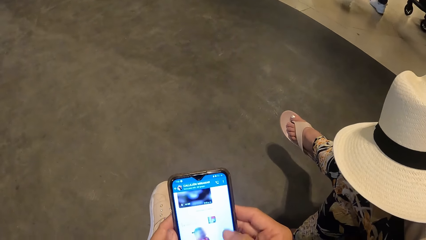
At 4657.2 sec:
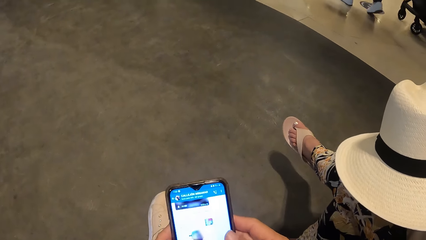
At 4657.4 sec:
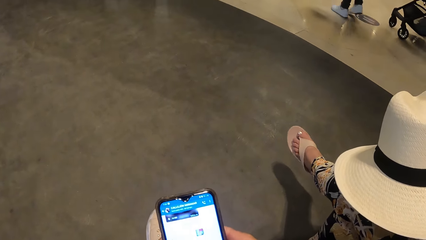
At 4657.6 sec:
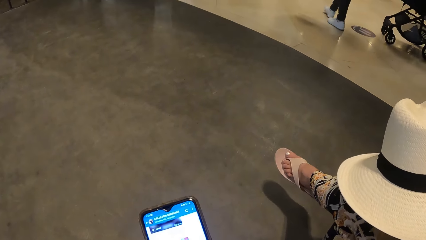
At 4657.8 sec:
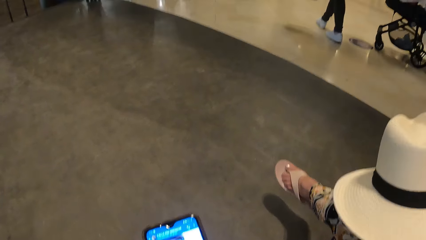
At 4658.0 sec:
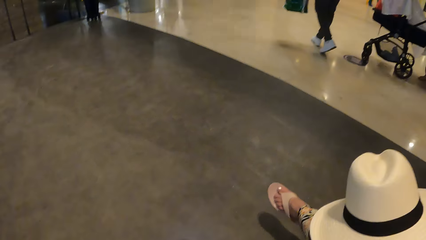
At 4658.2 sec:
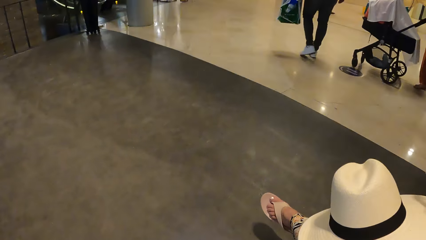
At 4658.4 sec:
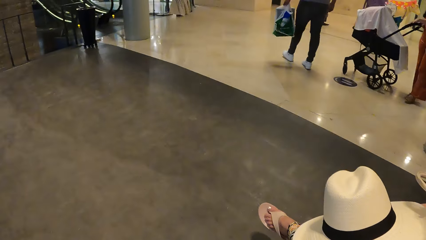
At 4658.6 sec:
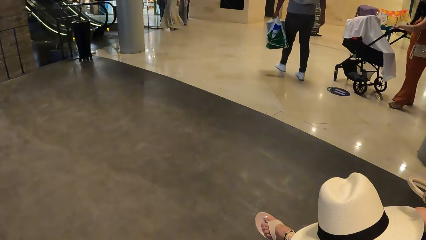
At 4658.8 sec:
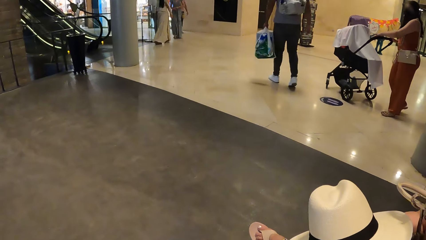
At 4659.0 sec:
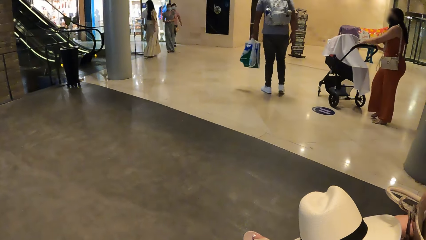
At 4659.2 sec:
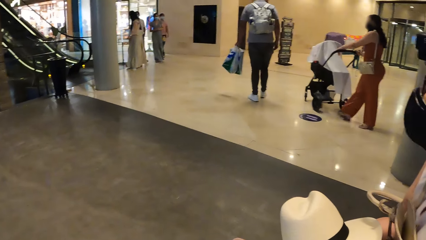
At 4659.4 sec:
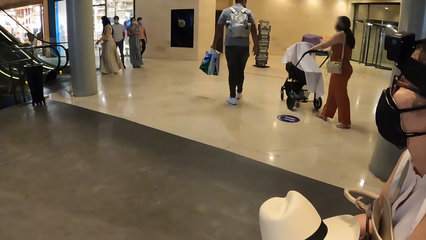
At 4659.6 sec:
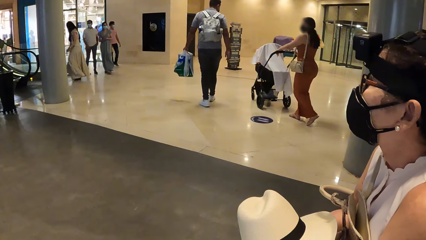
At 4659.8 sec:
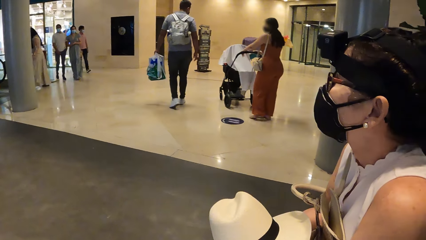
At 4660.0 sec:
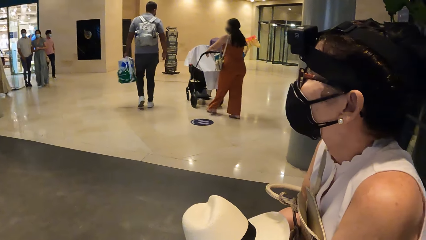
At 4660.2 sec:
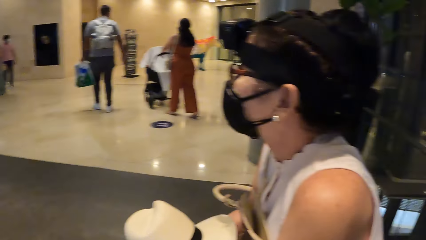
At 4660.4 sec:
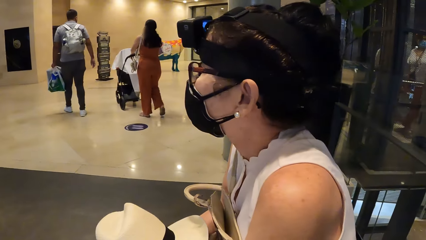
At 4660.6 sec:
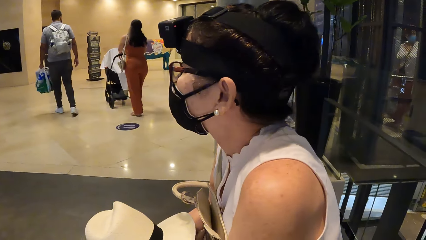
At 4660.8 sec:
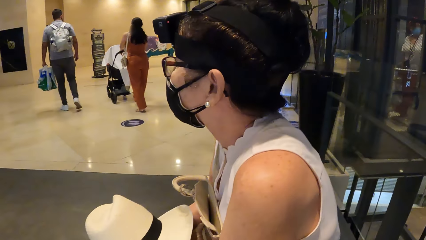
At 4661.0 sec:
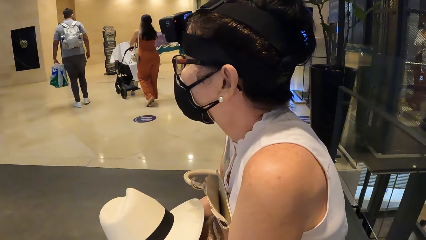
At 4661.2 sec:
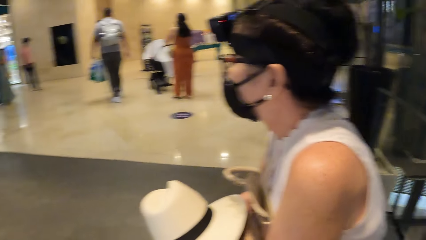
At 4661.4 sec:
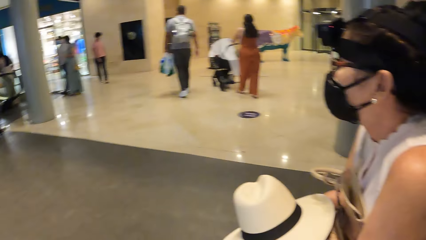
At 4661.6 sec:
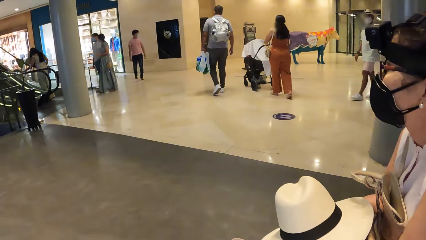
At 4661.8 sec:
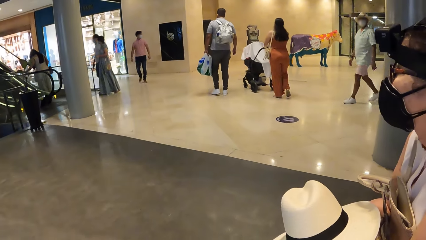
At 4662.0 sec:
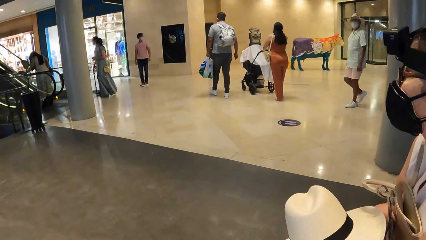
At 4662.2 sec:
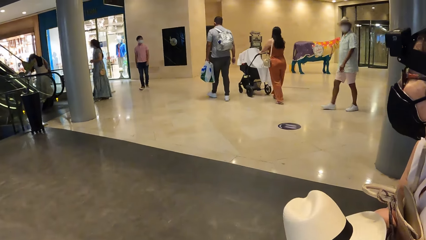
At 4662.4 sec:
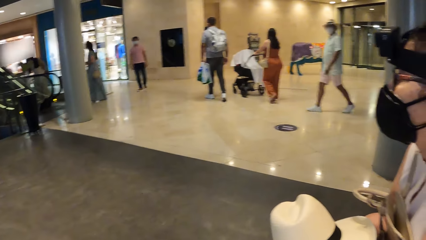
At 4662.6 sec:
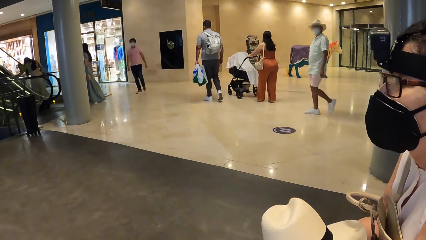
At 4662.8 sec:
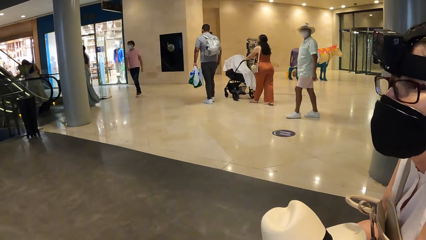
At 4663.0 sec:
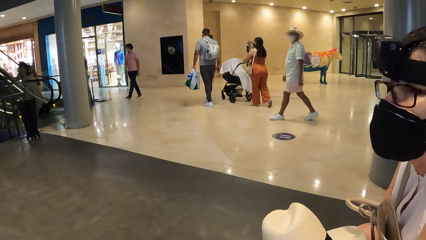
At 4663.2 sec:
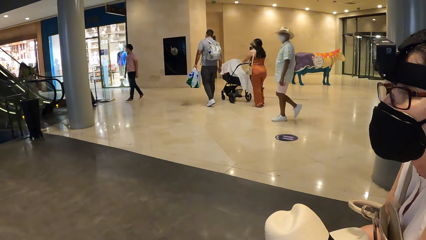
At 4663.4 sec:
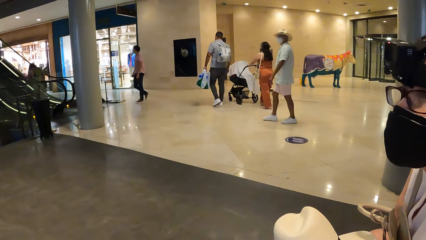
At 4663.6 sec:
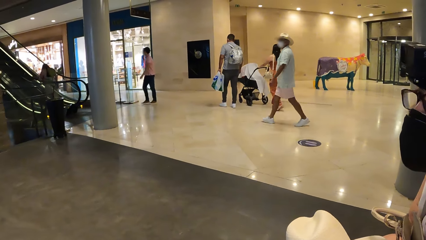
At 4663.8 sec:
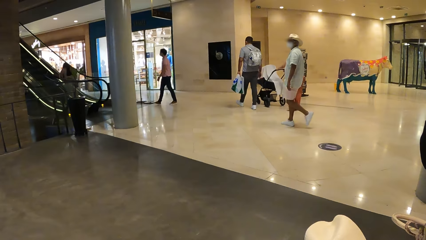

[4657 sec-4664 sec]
The camera wearer stares at the compound. They look around in the museum.

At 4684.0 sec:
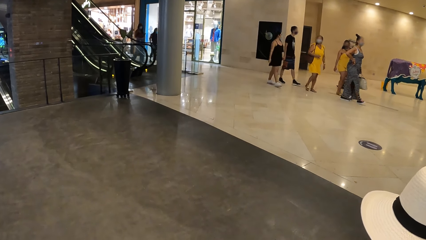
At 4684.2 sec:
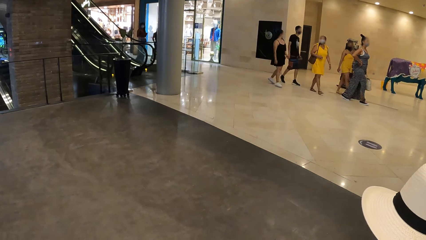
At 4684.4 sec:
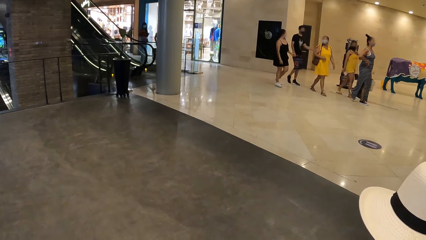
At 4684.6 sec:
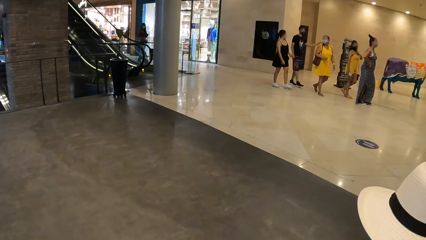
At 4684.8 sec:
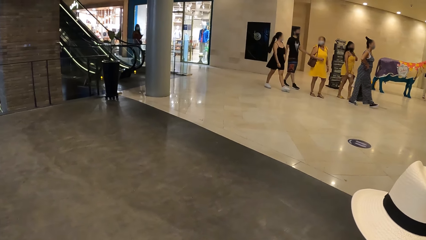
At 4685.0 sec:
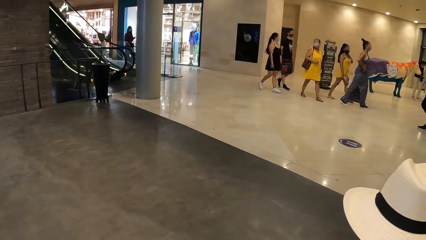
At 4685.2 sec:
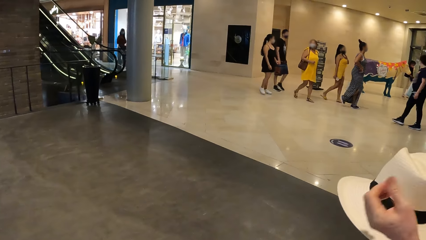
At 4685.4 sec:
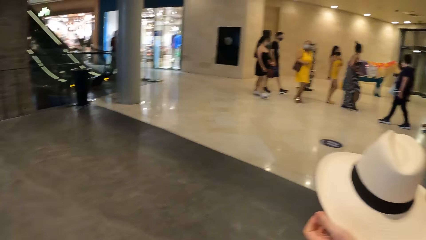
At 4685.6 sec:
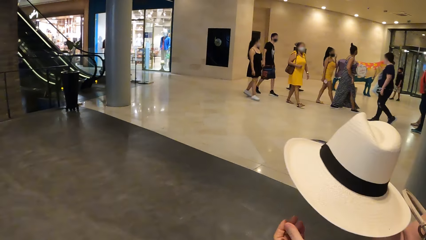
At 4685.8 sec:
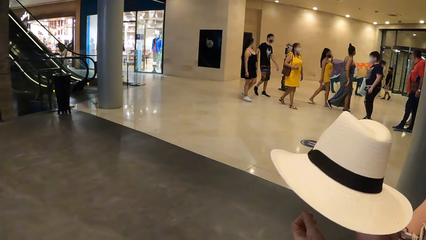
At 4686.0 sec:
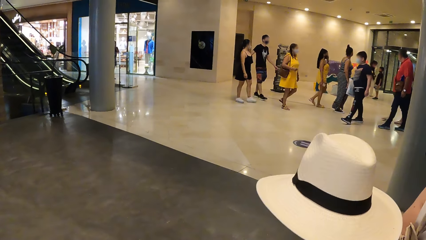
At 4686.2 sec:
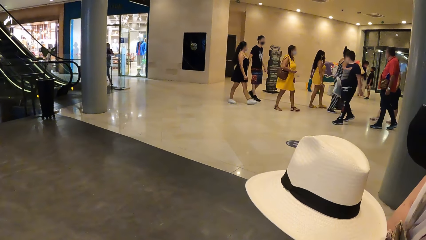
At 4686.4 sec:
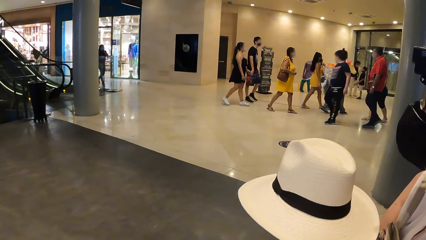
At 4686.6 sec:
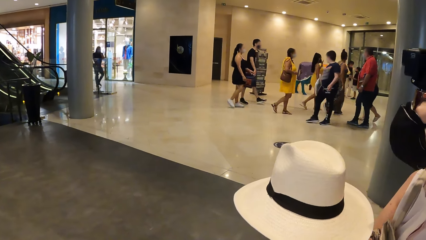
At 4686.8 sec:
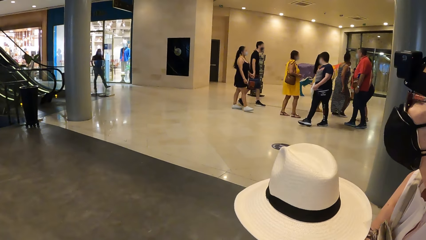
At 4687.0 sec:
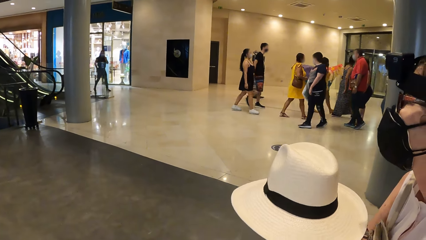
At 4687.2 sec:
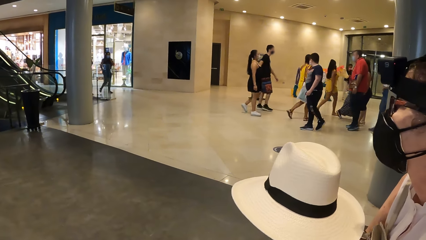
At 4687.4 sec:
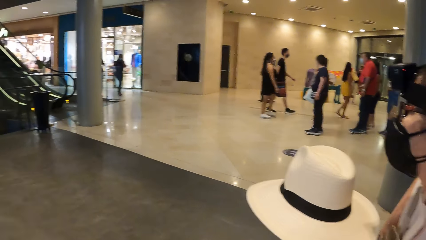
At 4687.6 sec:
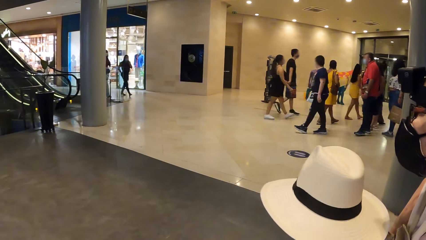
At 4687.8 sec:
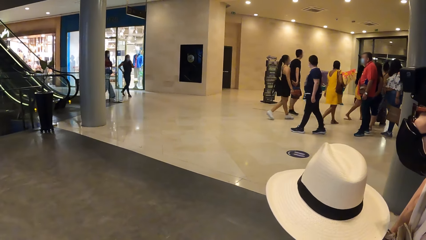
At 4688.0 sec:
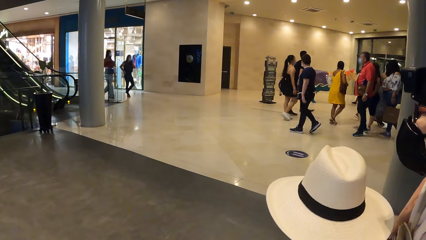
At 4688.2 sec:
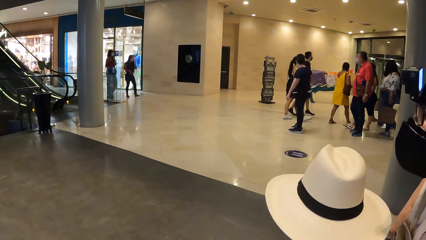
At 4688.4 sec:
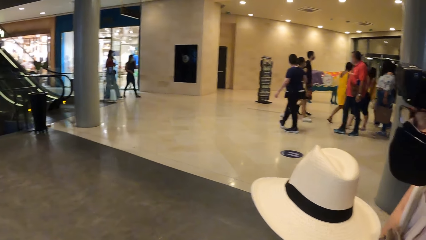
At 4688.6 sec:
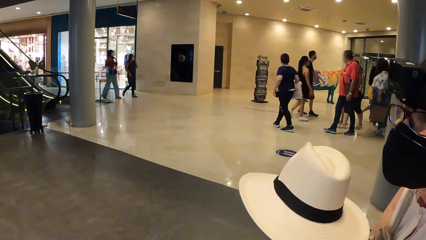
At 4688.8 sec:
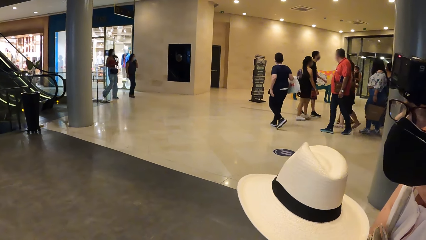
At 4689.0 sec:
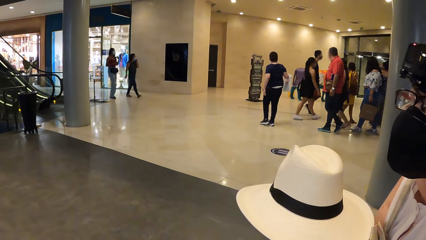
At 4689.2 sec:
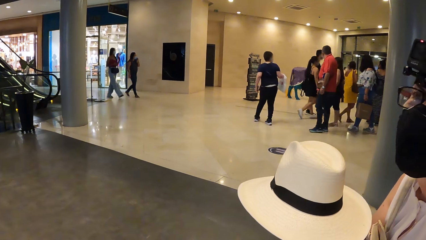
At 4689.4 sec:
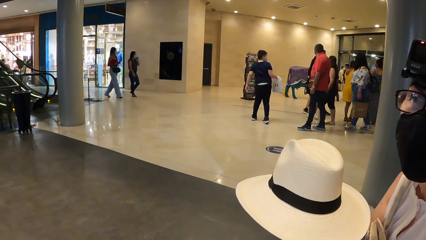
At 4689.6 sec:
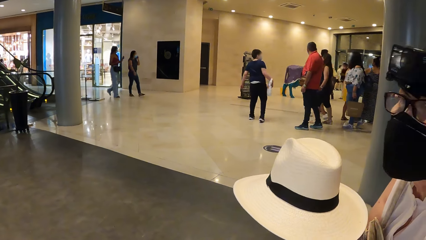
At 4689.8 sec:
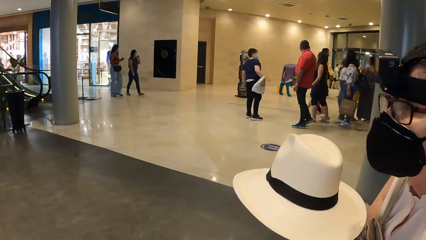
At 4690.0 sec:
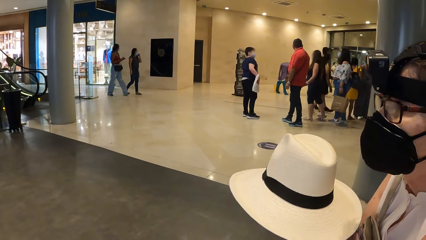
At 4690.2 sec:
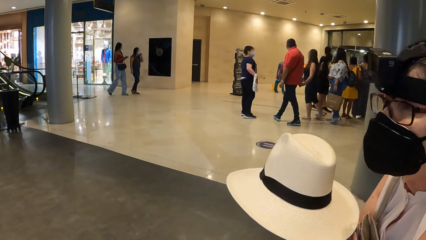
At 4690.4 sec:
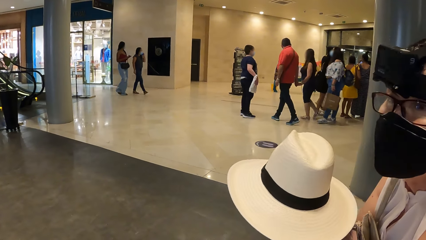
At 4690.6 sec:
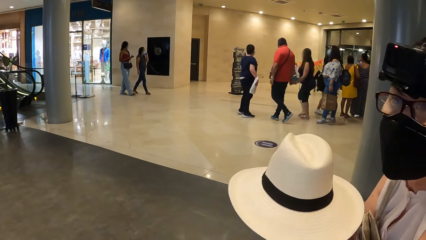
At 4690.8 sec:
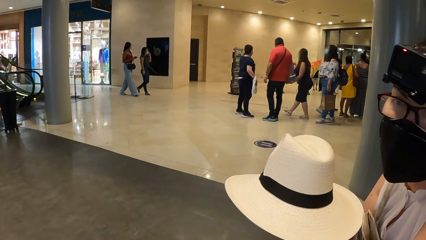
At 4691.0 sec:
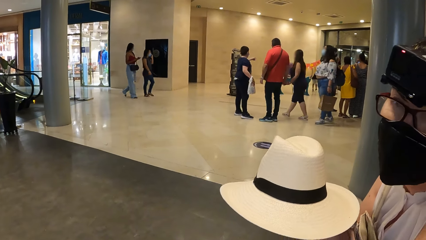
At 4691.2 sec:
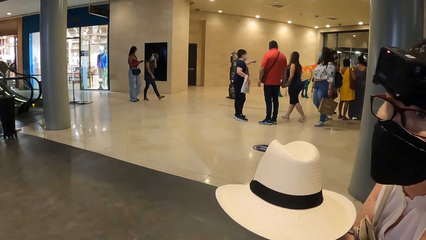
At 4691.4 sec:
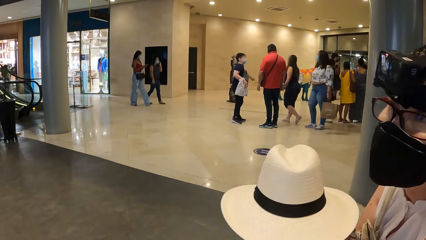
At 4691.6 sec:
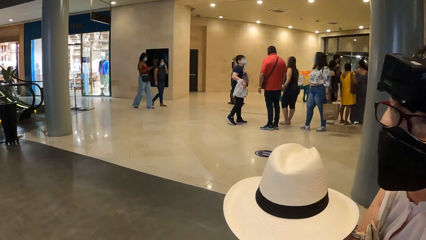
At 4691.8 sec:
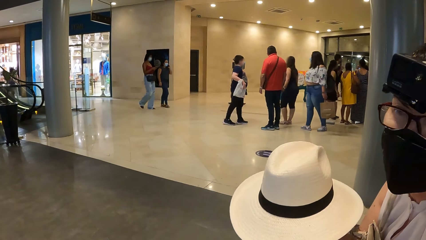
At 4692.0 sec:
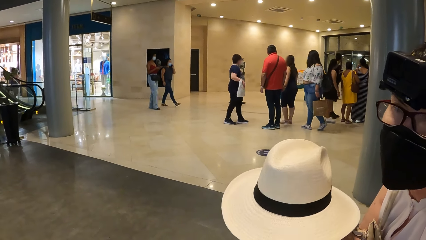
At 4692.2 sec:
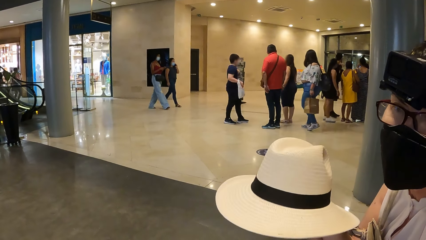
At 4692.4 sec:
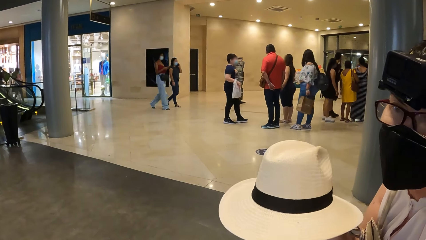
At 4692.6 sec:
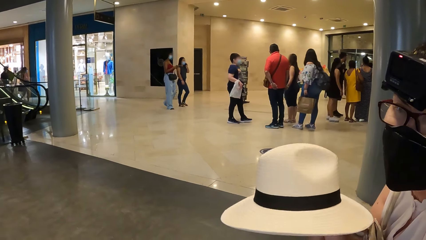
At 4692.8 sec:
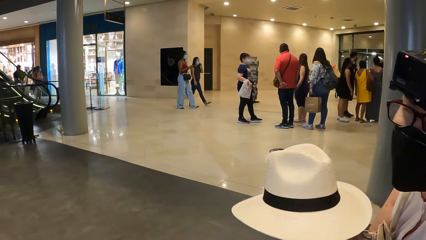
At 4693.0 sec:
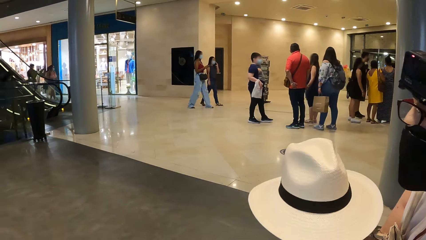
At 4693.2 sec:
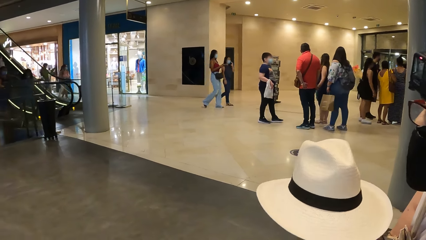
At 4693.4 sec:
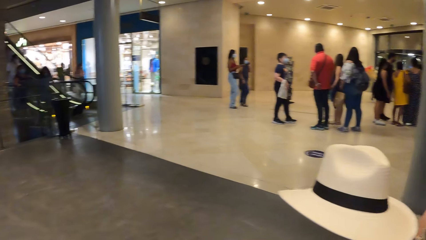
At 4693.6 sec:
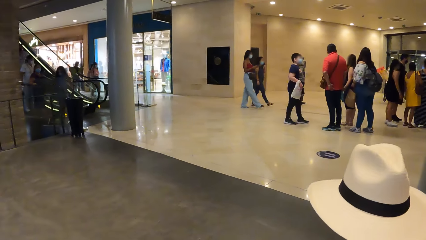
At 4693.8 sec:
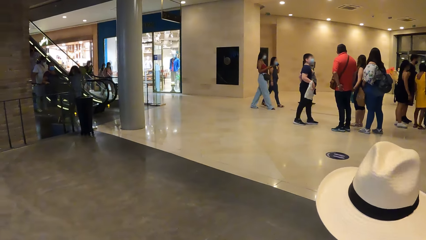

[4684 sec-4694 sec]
A person straightens a hand. The camera wearer looks around in the museum. They interact with the person. The person converses with the camera wearer.
